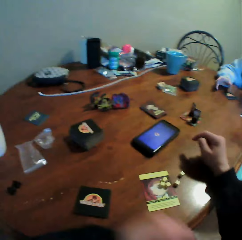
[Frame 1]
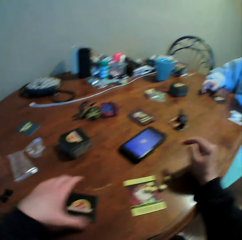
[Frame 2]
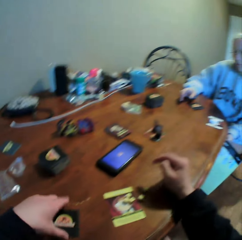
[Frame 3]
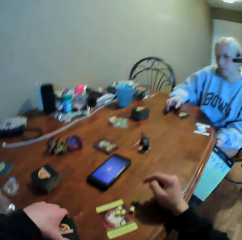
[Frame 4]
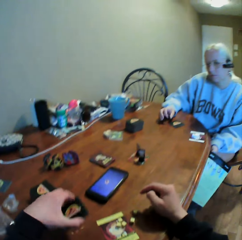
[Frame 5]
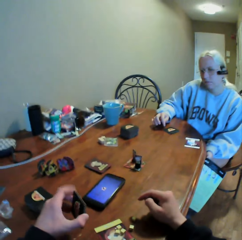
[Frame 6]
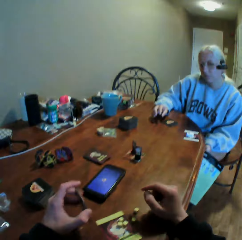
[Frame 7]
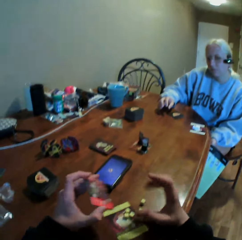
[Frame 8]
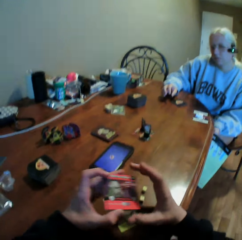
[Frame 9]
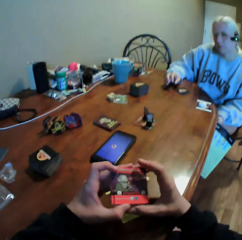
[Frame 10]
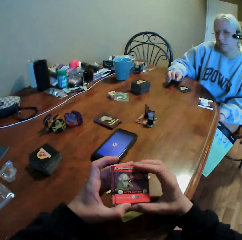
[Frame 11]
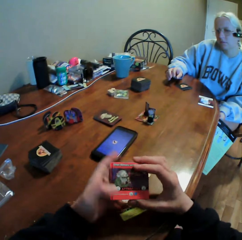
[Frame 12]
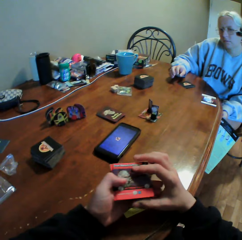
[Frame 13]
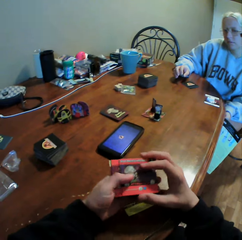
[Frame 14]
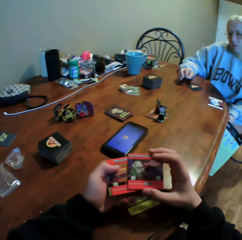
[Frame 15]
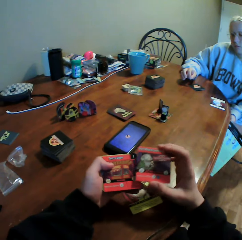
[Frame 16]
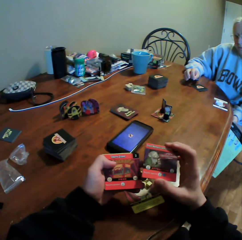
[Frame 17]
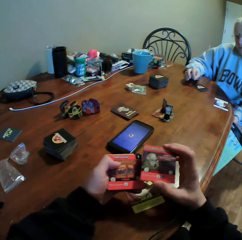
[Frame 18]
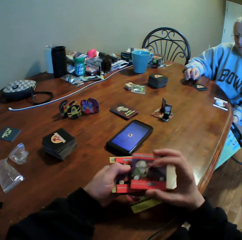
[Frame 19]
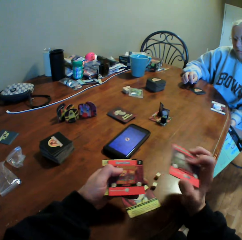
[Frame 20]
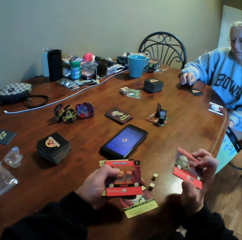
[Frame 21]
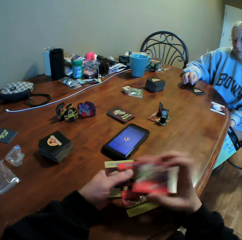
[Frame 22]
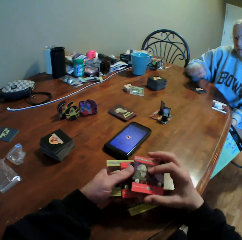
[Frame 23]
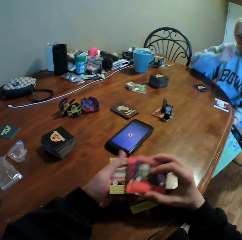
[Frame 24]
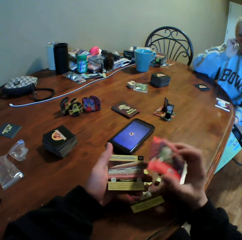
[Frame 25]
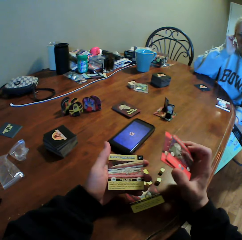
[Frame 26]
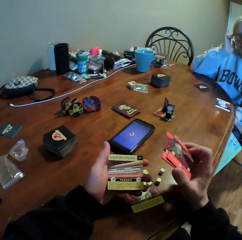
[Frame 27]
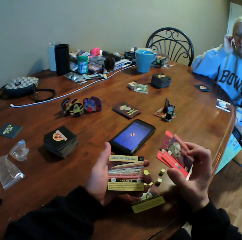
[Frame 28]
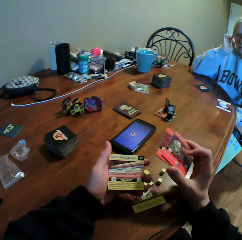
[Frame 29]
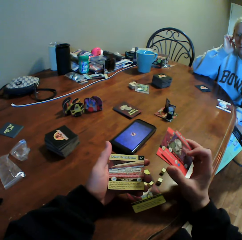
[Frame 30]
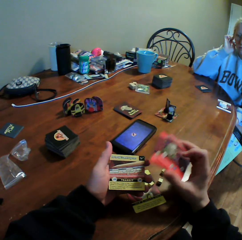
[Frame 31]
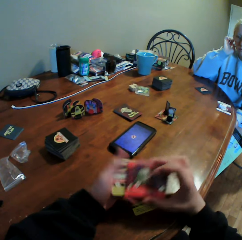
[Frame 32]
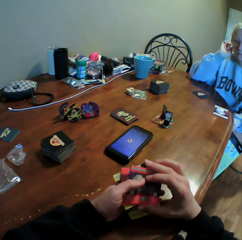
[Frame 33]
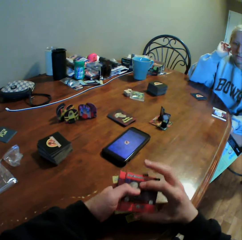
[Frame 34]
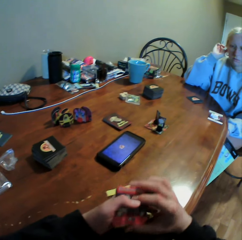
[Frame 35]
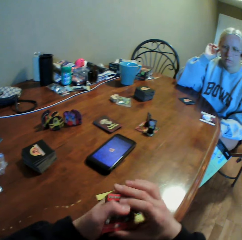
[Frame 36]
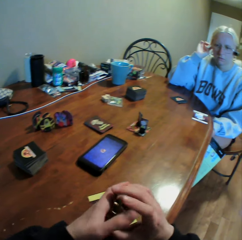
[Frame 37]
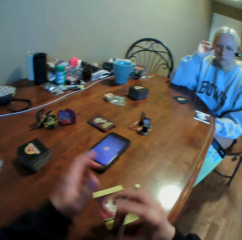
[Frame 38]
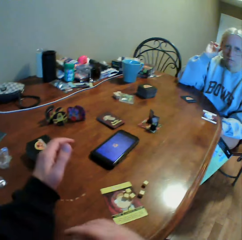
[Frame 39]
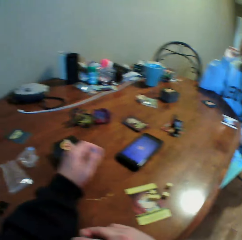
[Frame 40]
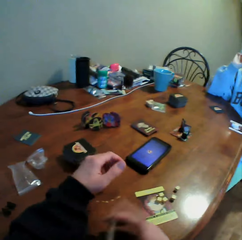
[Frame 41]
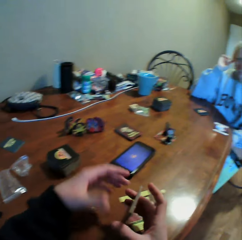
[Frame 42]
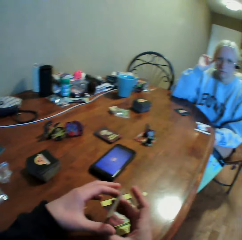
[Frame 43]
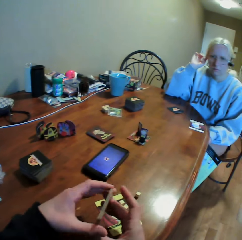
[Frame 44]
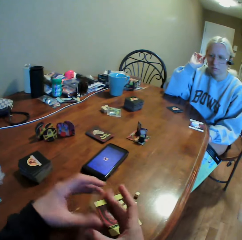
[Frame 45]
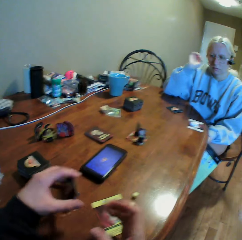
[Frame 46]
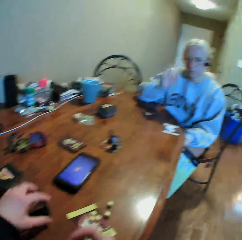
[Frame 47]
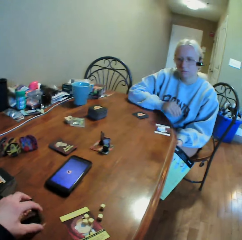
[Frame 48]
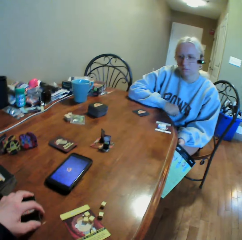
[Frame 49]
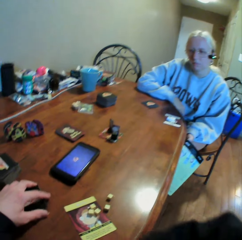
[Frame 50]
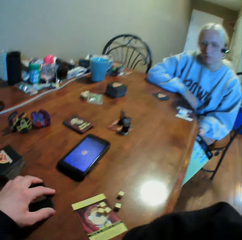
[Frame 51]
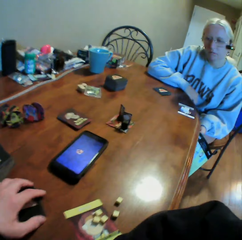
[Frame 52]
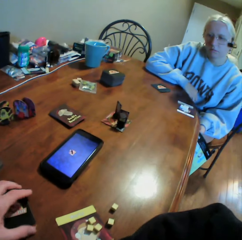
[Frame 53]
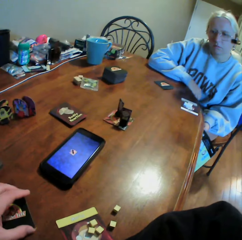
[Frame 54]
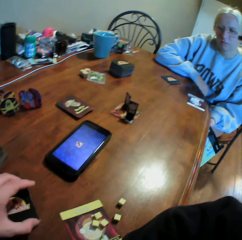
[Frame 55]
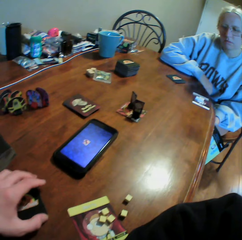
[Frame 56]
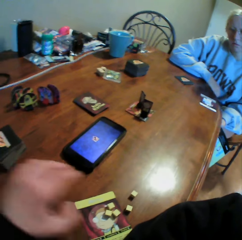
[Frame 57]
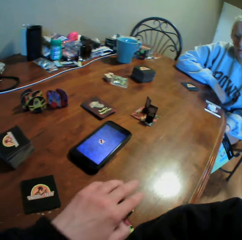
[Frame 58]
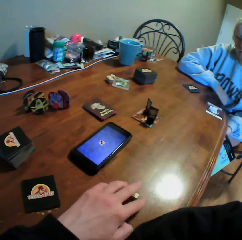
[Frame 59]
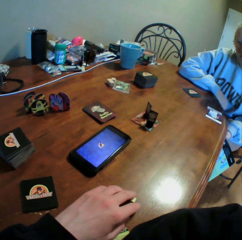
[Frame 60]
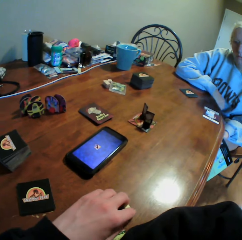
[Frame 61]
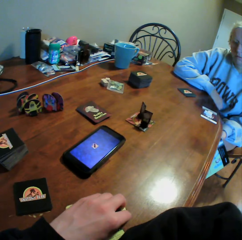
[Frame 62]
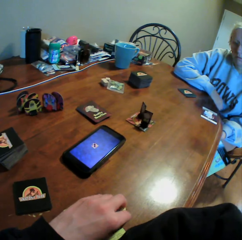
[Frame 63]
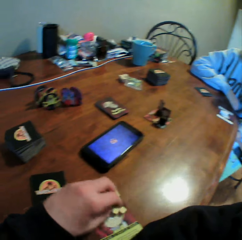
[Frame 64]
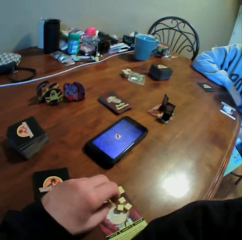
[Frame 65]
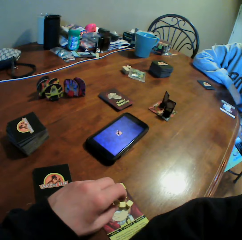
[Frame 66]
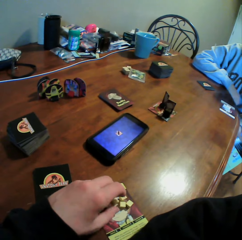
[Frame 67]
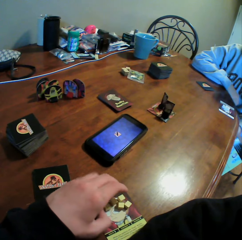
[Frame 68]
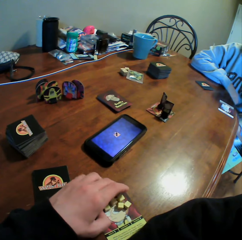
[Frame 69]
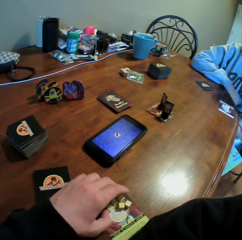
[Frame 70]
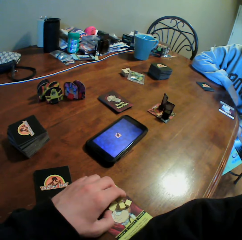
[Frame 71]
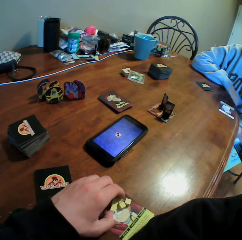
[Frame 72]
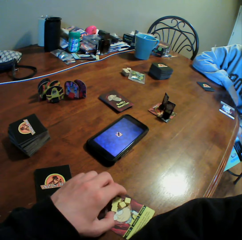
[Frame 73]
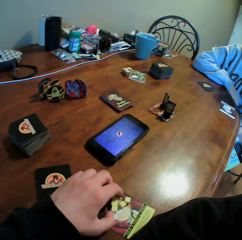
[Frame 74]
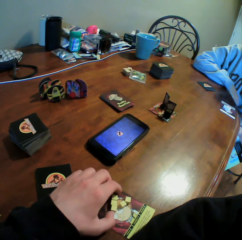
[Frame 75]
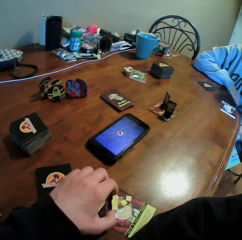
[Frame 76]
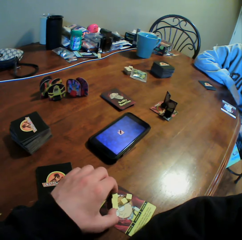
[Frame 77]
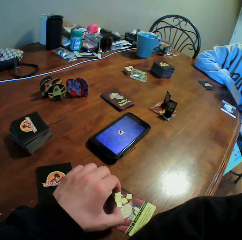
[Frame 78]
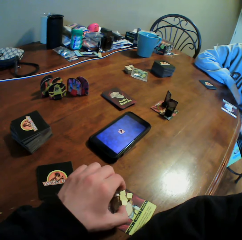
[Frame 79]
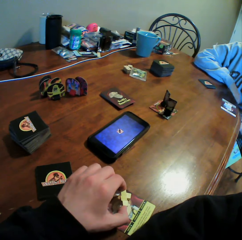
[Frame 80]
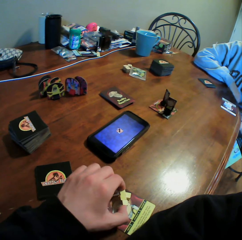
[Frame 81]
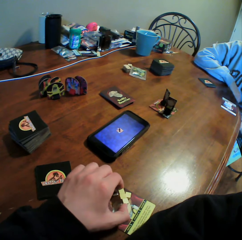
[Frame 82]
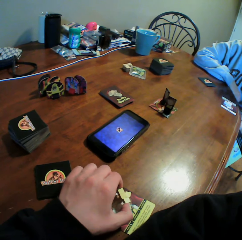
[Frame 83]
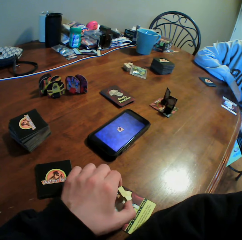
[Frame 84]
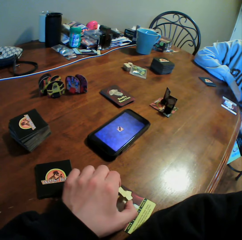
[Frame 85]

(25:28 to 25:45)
The camera wearer picks up the cards from the table. He holds the cards and moves the cards in his hands. He drops the cards on the table. He moves the cubes on the table and picks up the dice.

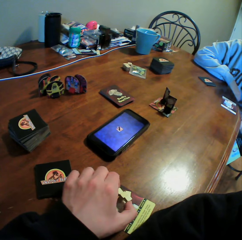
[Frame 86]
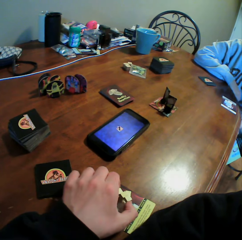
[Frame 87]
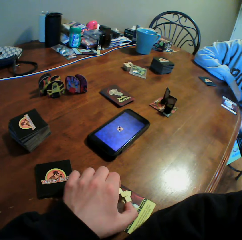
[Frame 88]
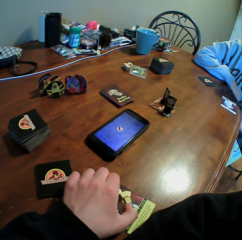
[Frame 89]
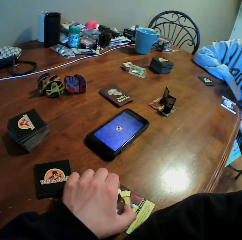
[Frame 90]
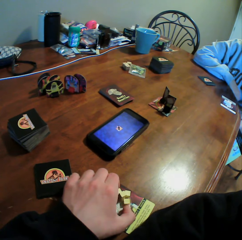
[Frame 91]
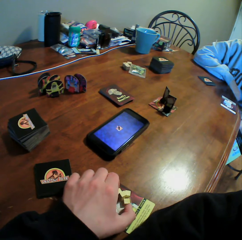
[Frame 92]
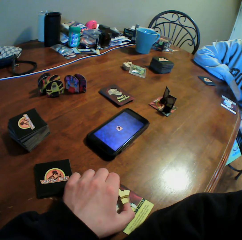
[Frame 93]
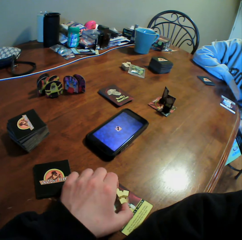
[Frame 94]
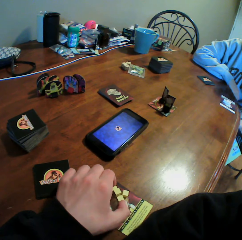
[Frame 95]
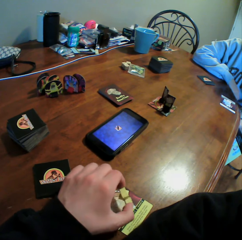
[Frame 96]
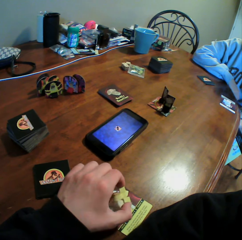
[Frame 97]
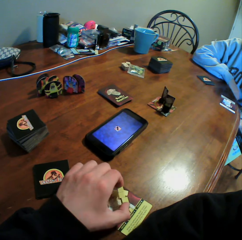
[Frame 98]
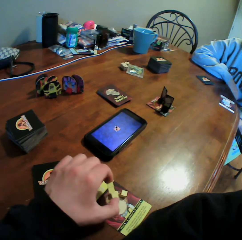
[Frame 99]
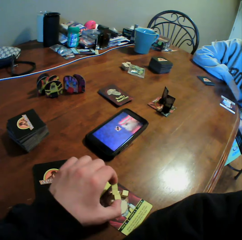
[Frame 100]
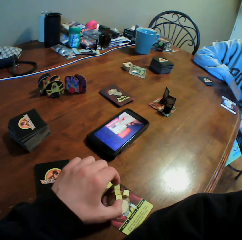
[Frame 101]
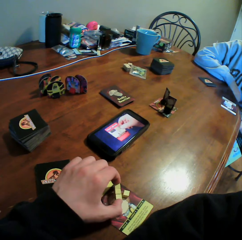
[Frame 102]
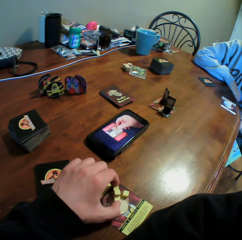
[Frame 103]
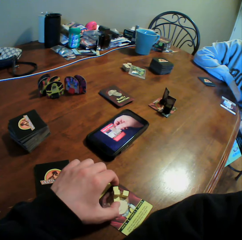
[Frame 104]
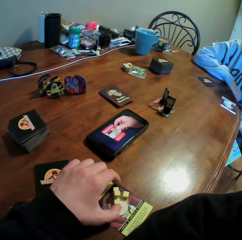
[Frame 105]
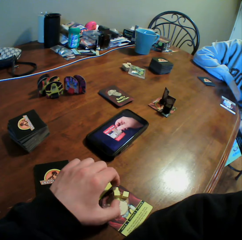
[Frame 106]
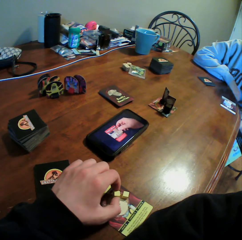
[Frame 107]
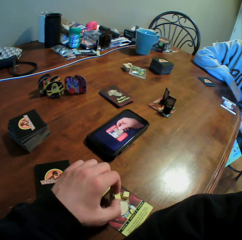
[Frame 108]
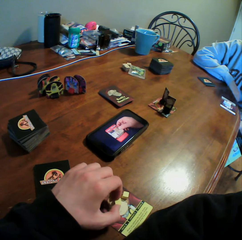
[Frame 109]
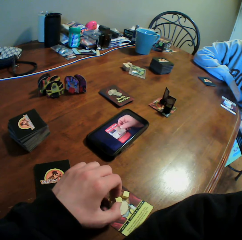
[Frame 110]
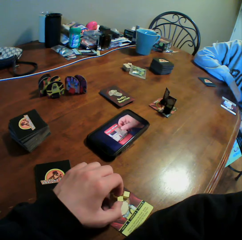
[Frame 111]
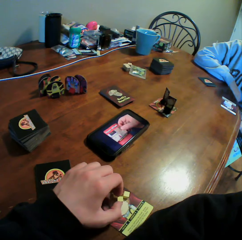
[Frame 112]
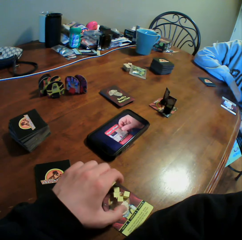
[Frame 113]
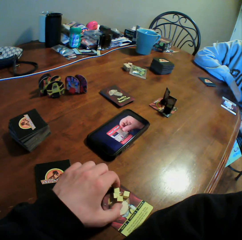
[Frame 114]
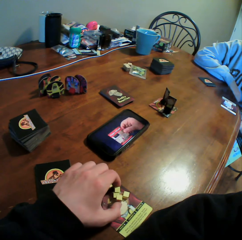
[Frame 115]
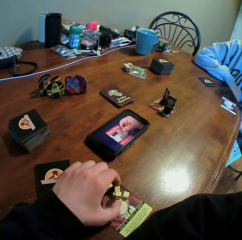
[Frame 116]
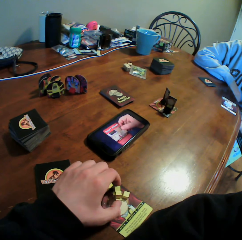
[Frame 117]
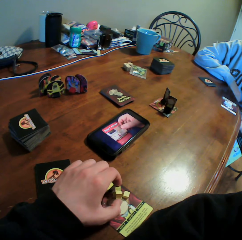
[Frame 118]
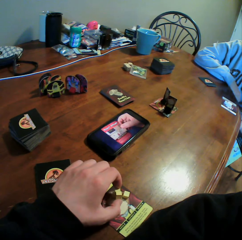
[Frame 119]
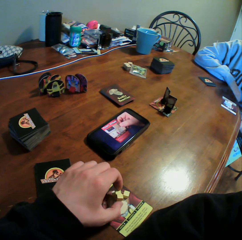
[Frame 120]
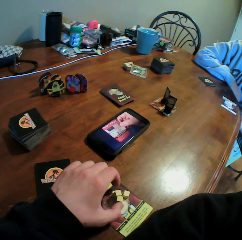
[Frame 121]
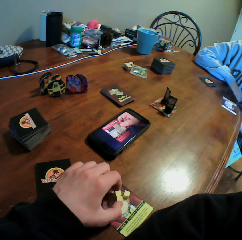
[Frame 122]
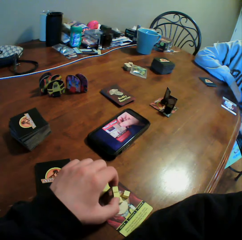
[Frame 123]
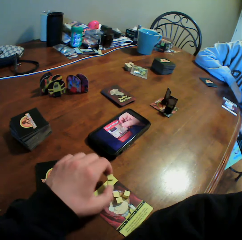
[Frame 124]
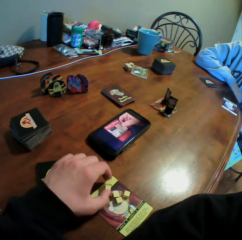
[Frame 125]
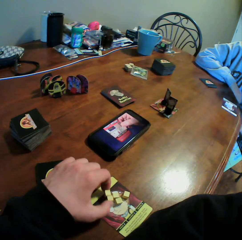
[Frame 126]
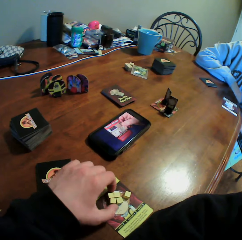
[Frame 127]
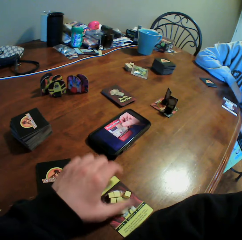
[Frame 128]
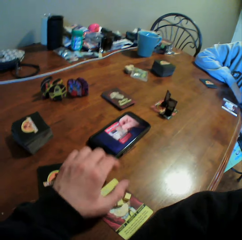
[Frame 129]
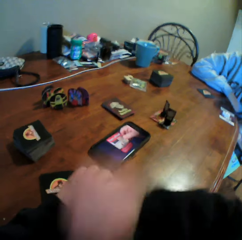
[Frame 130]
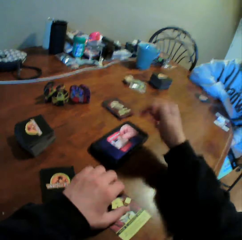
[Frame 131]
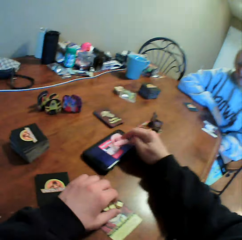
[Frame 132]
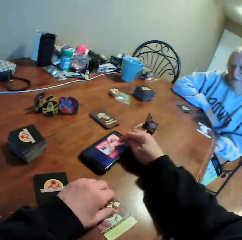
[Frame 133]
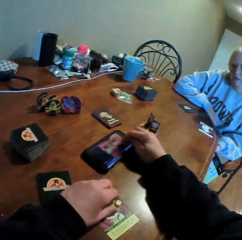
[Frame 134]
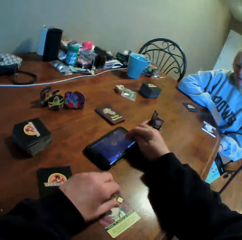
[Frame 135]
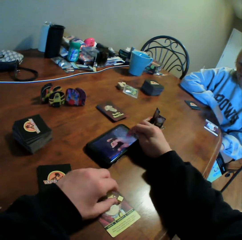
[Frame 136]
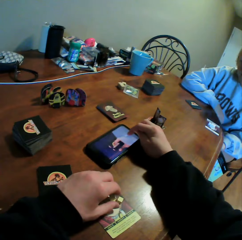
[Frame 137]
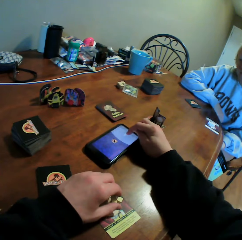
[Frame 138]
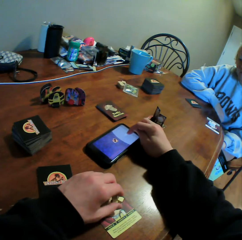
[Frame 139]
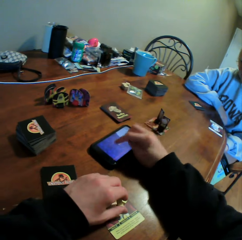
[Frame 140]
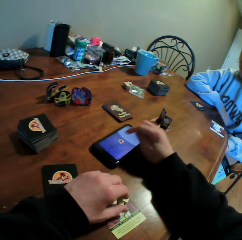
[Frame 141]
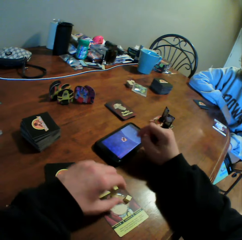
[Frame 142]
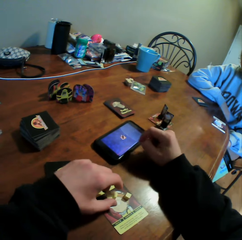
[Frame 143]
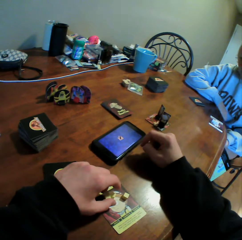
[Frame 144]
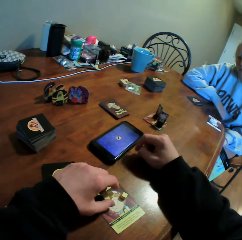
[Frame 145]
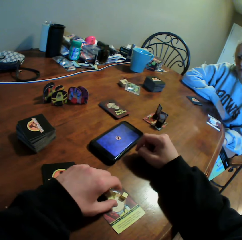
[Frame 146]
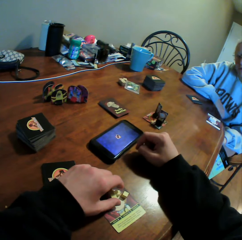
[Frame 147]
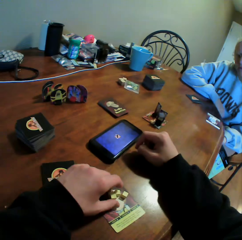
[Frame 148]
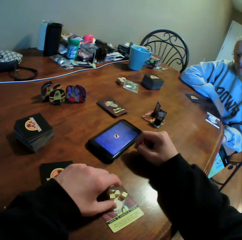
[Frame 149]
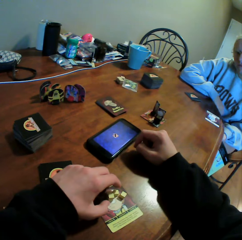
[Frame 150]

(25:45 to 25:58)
The camera wearer operates the phone on the table.
